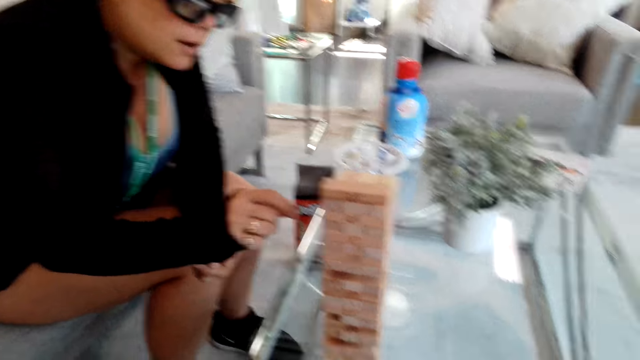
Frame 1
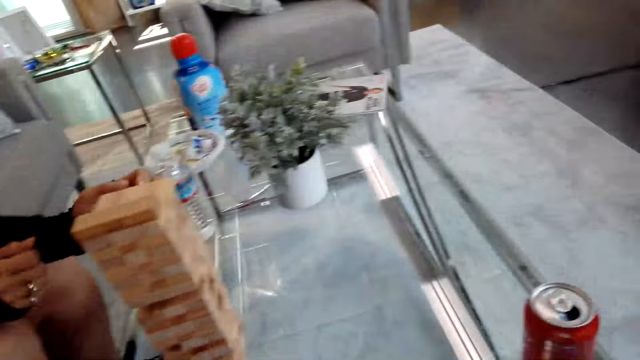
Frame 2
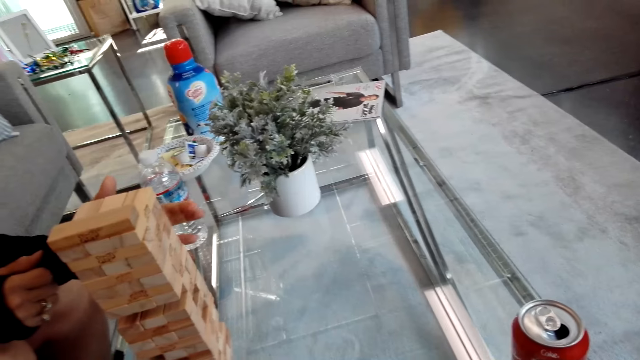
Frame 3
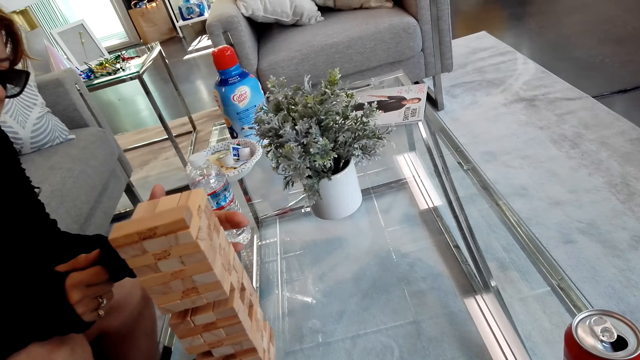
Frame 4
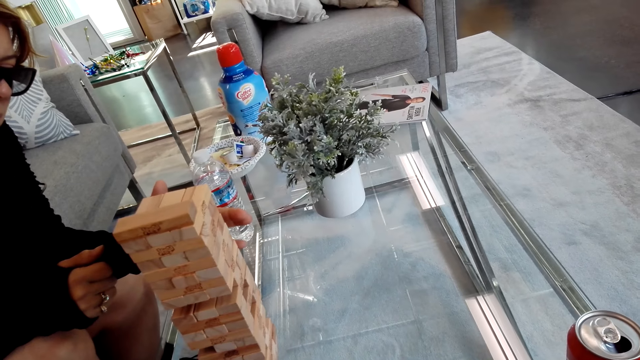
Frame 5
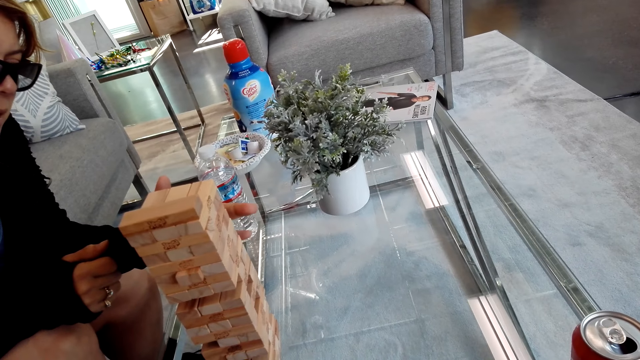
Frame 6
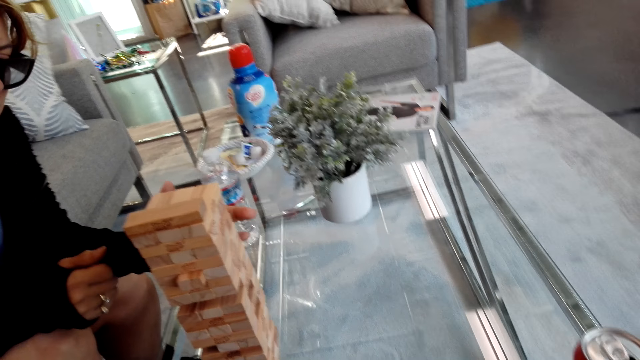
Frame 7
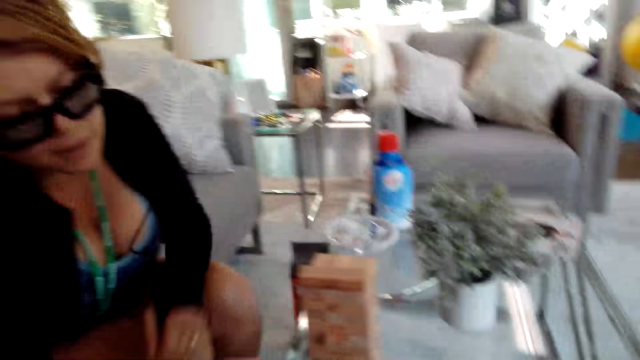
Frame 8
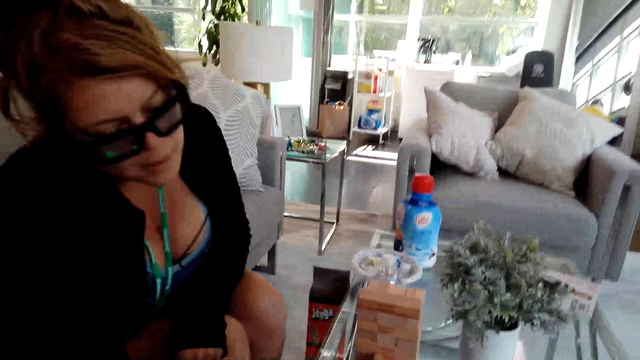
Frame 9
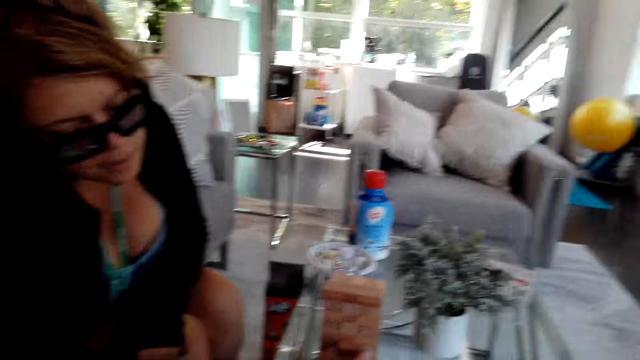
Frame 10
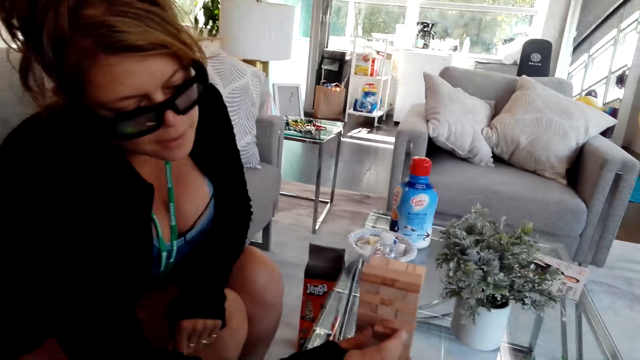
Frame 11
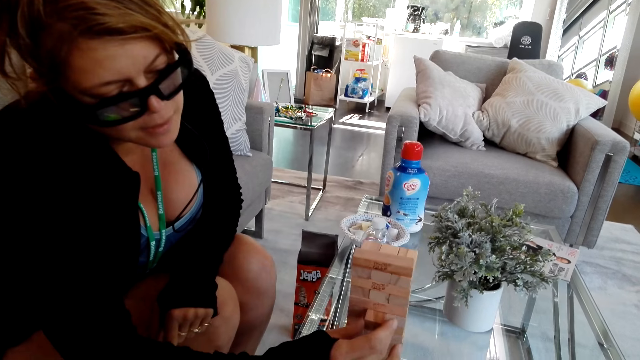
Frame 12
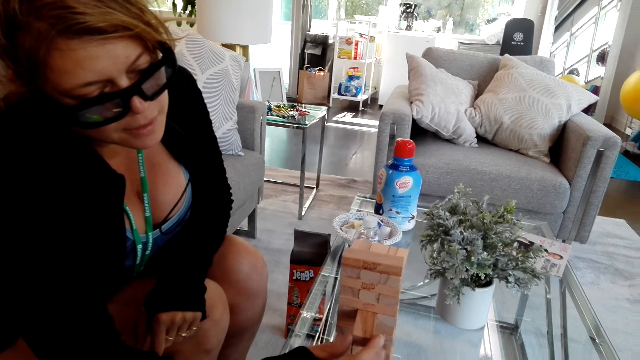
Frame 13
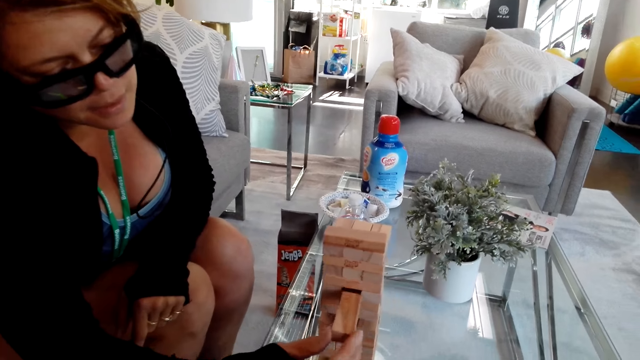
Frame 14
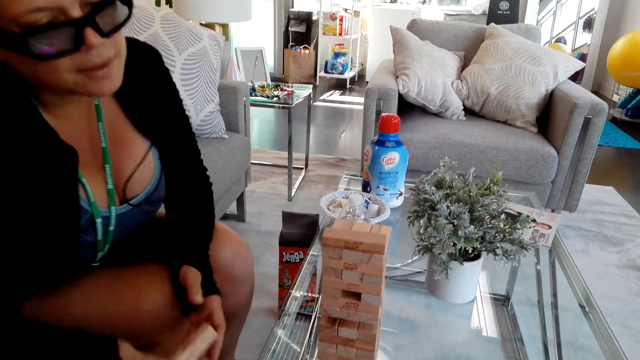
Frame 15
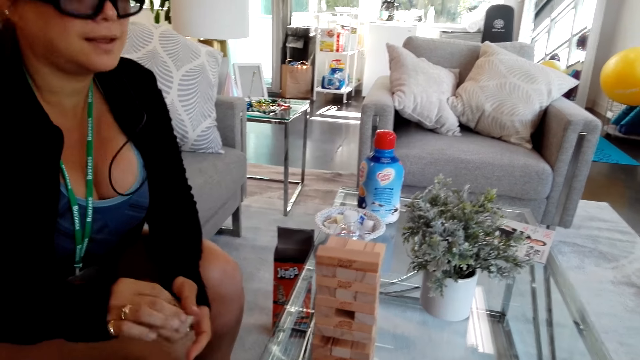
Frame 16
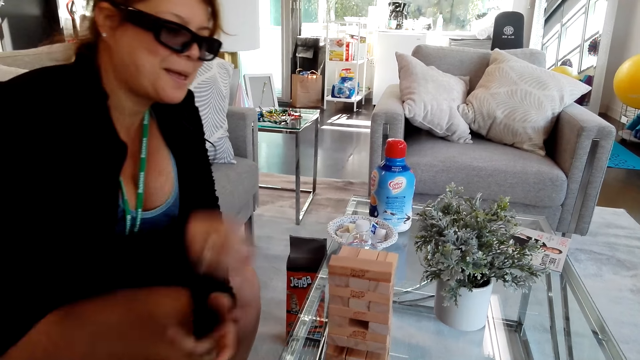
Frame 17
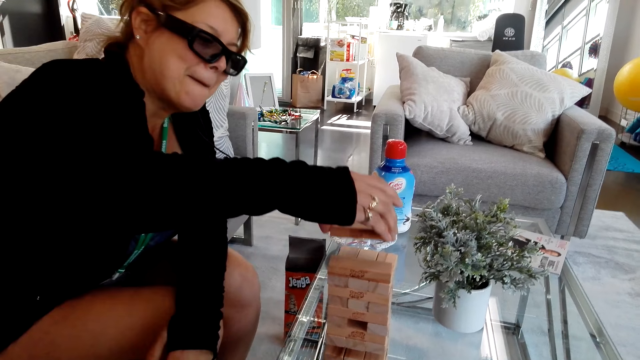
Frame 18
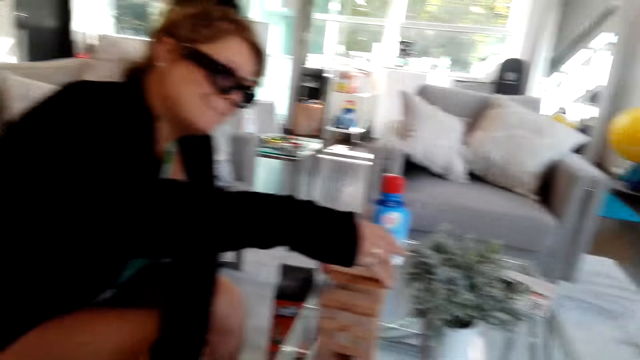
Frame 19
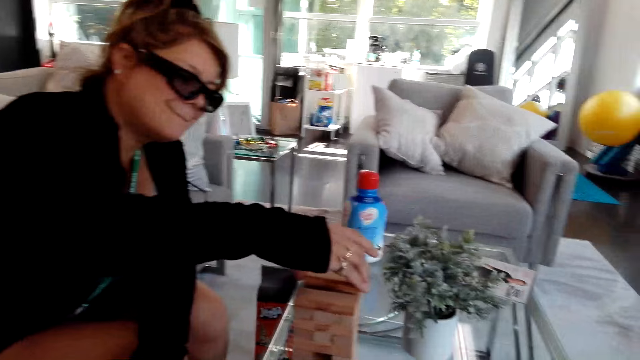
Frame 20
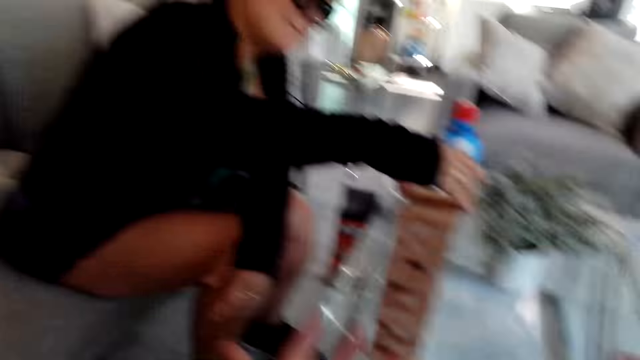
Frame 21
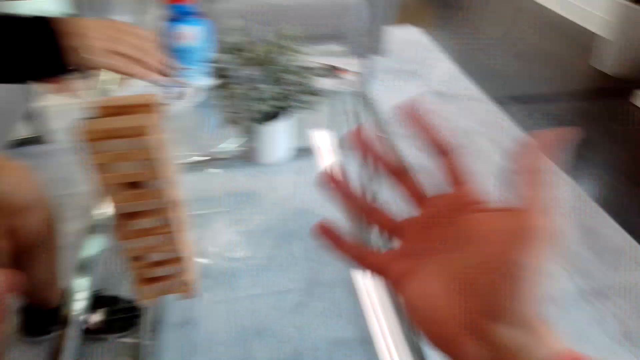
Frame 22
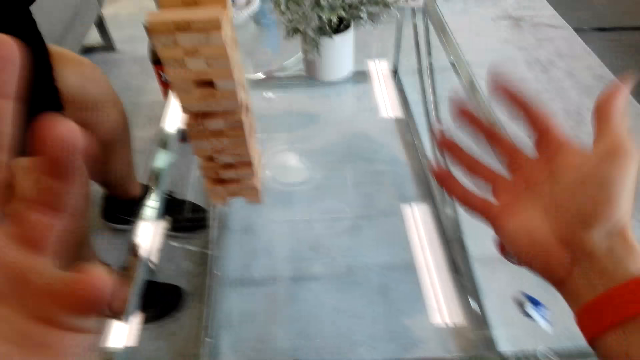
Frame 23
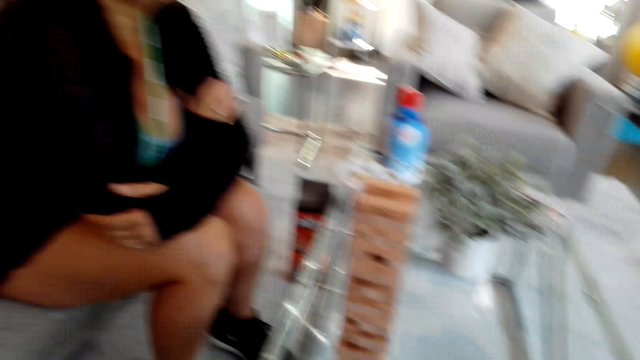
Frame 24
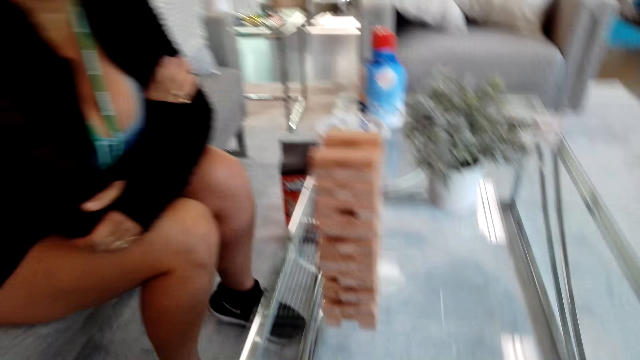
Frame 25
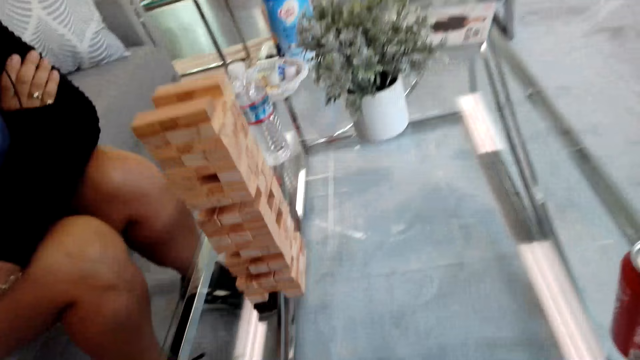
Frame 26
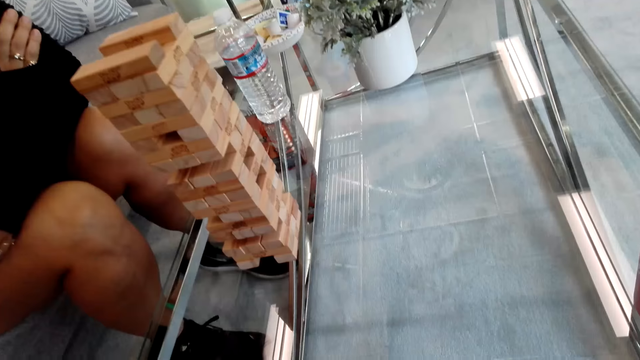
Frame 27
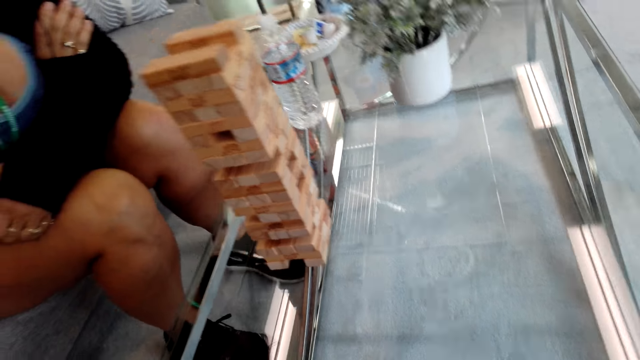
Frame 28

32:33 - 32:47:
The camera wearer talks to the girl. The girl plays the tumbling tower, picks a block from the block stand, looks at the tumbling tower, plays the tumbling tower, and places the block on the block stand. The camera wearer talks to the girl. They pick a can.

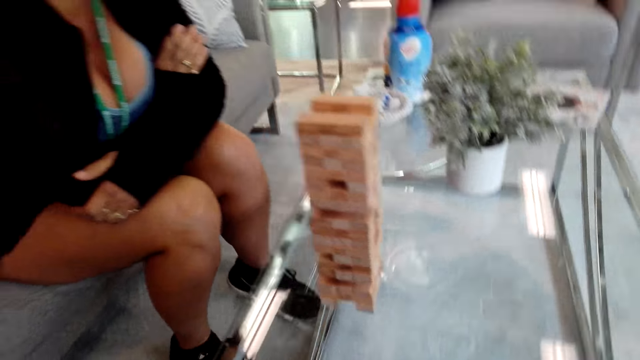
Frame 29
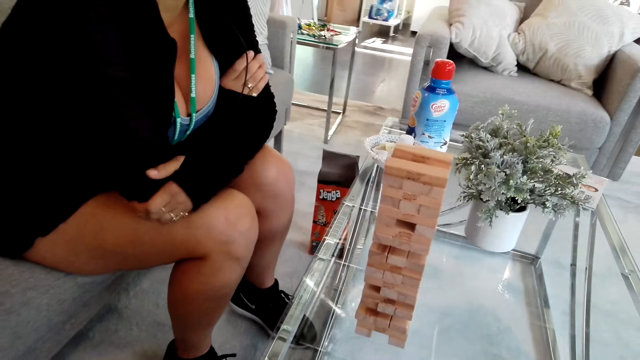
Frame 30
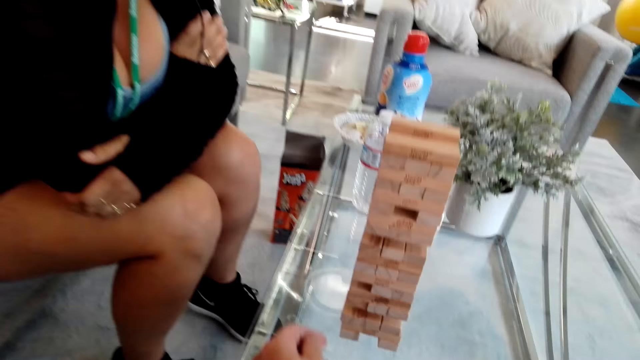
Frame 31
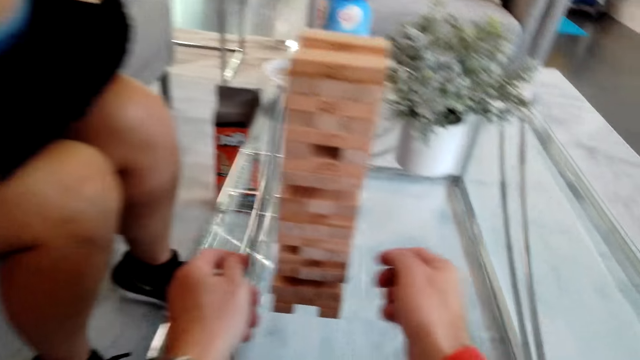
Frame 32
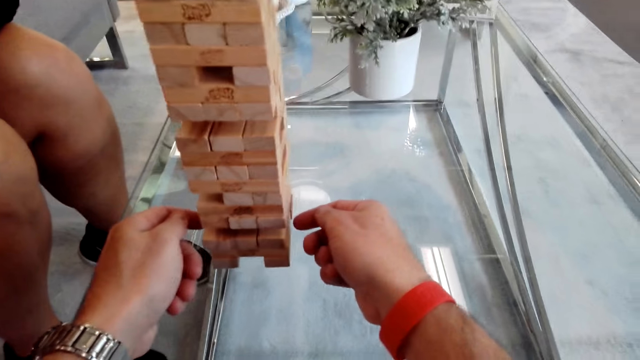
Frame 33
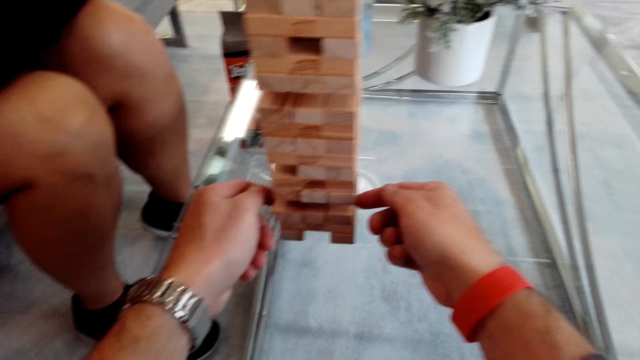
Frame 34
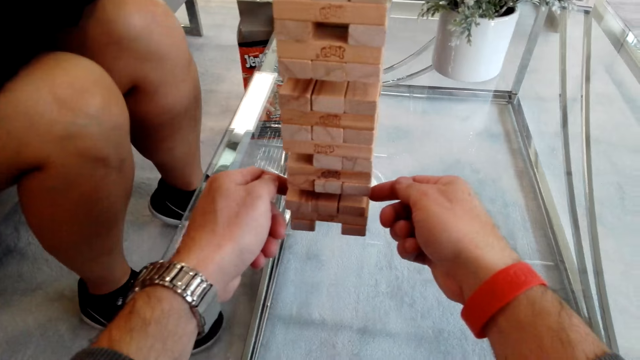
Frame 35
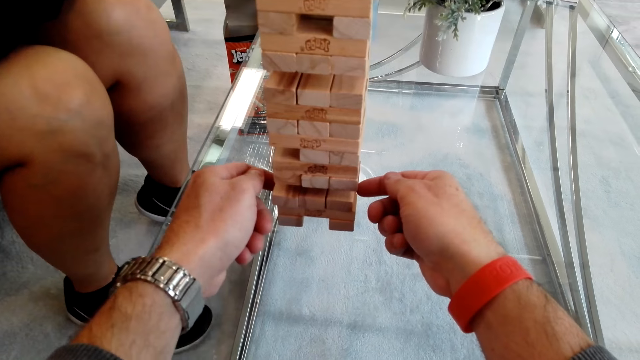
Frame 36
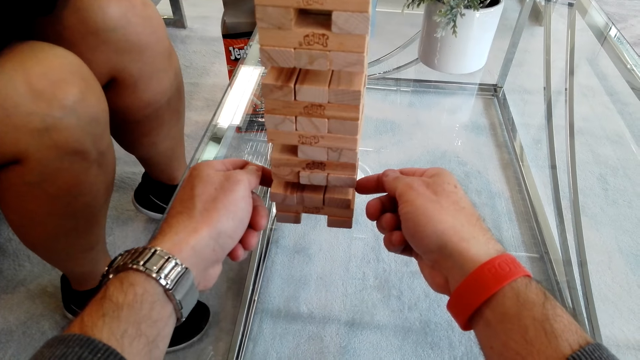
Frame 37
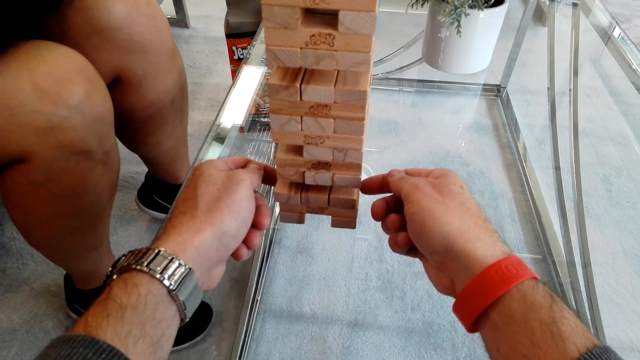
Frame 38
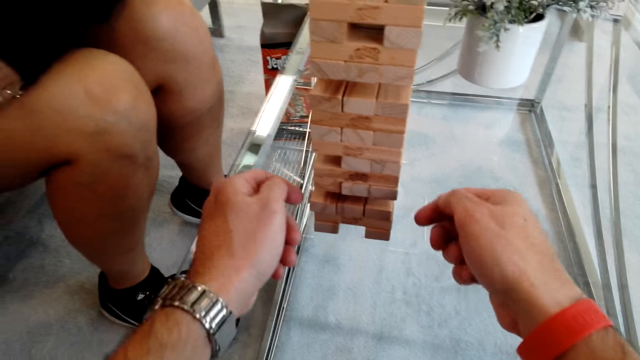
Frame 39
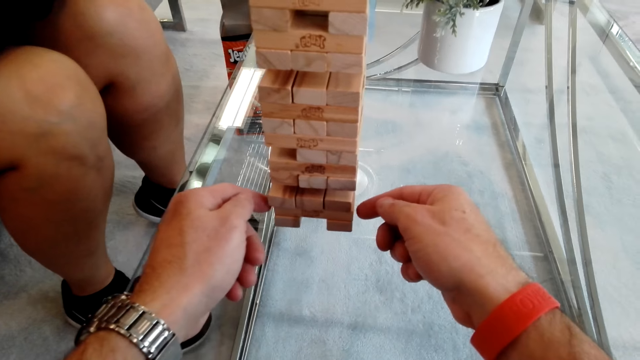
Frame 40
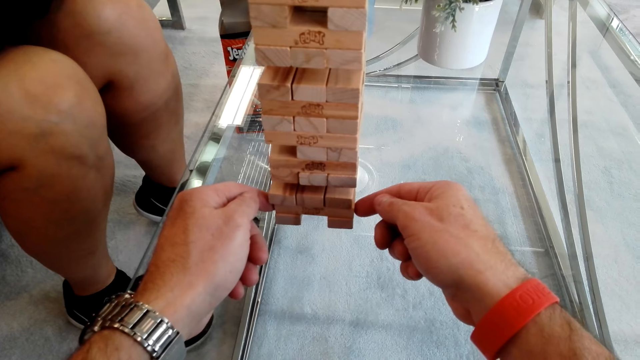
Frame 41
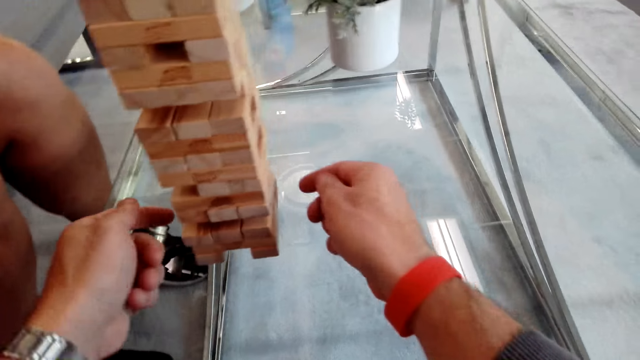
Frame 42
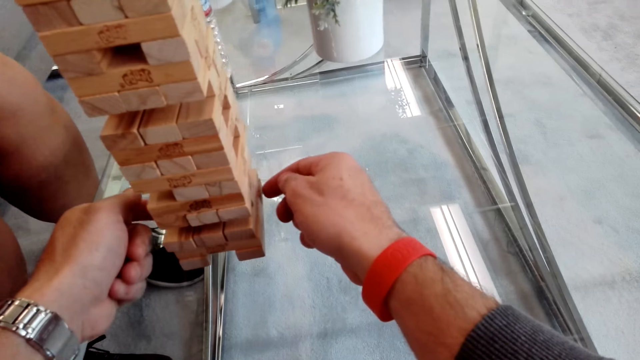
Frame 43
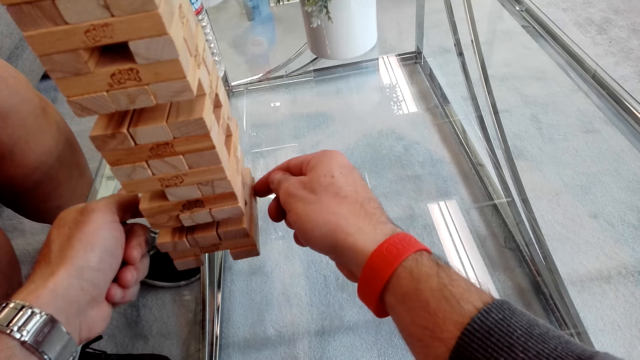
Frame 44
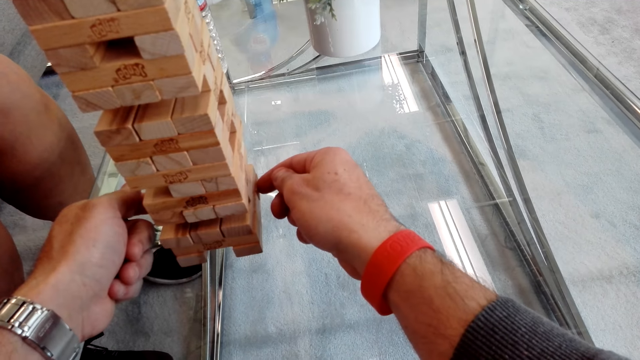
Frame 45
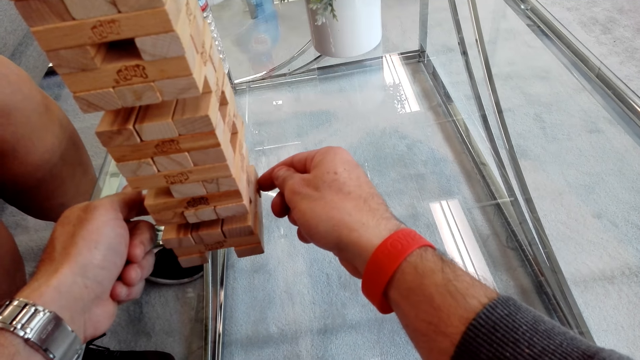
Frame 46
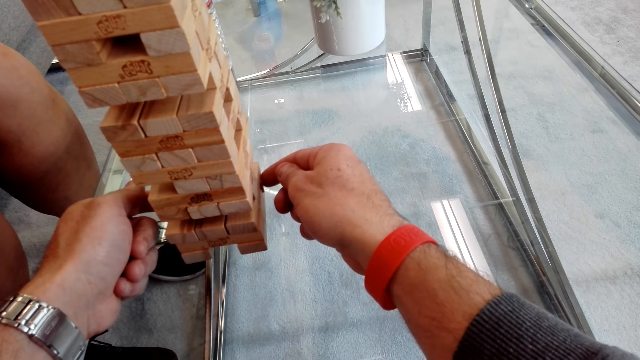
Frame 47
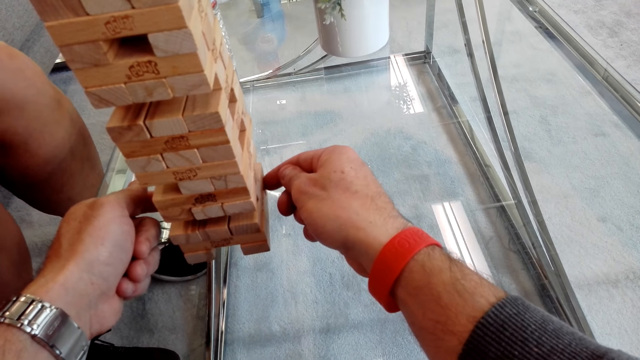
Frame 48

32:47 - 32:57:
The camera wearer talks to the girl. They play the tumbling tower and pick a block from the block stand.
